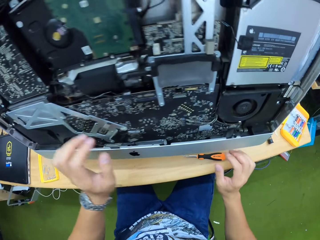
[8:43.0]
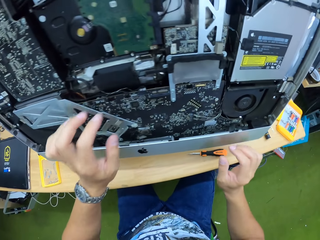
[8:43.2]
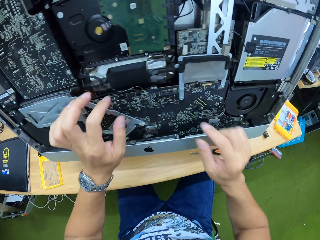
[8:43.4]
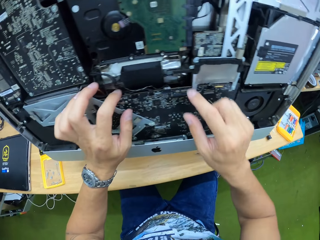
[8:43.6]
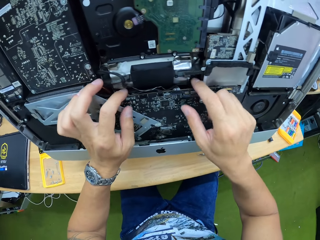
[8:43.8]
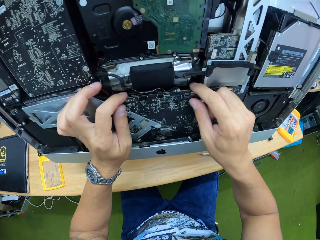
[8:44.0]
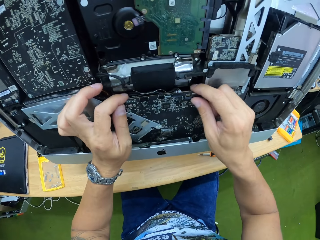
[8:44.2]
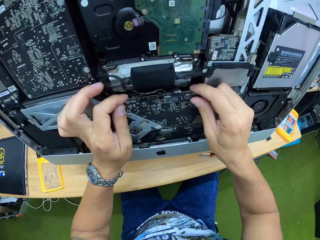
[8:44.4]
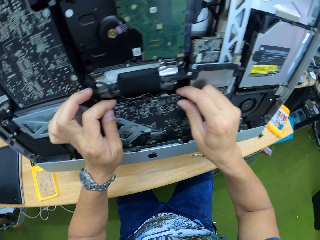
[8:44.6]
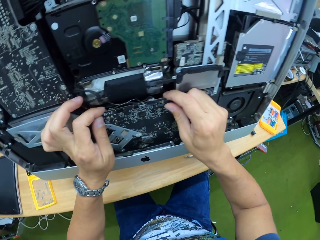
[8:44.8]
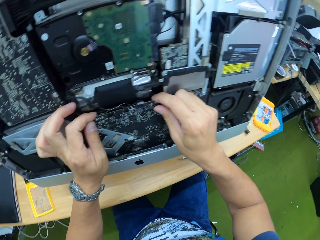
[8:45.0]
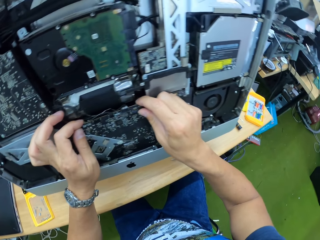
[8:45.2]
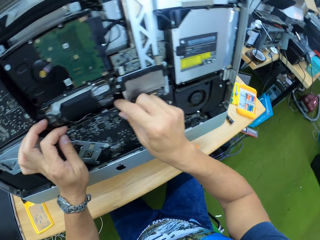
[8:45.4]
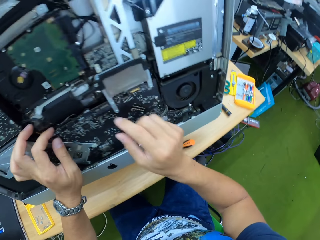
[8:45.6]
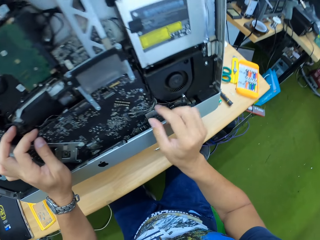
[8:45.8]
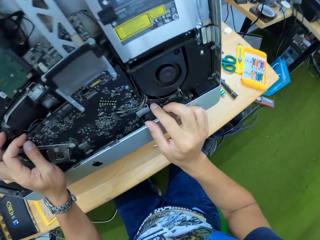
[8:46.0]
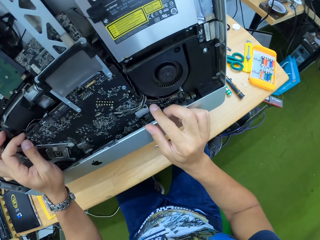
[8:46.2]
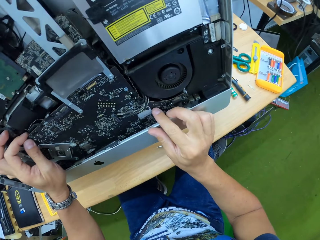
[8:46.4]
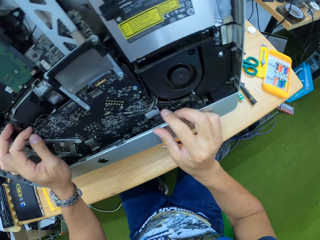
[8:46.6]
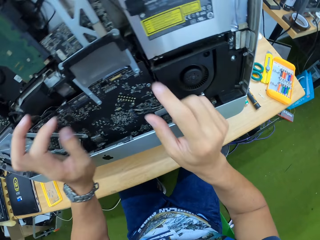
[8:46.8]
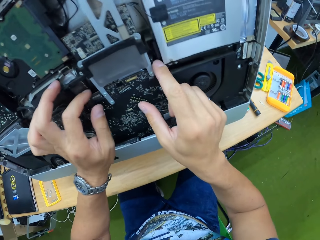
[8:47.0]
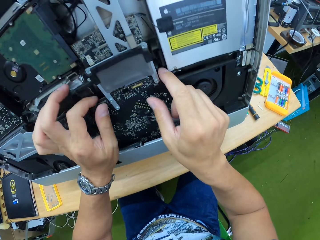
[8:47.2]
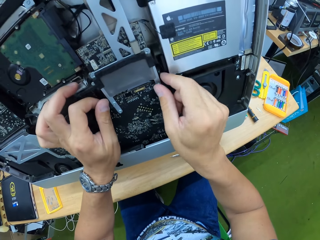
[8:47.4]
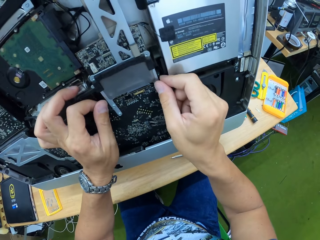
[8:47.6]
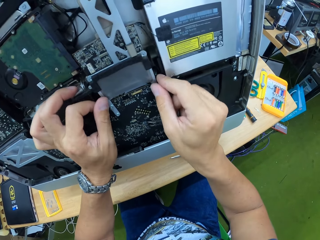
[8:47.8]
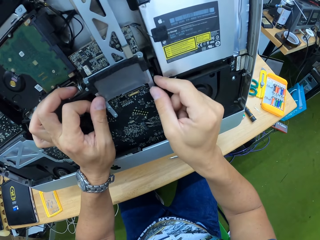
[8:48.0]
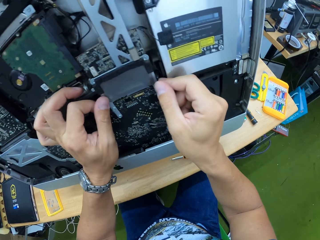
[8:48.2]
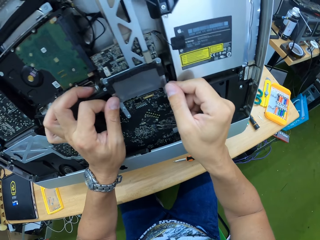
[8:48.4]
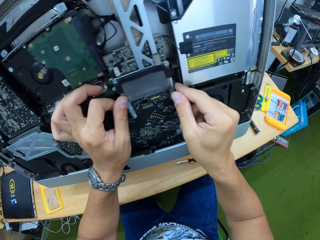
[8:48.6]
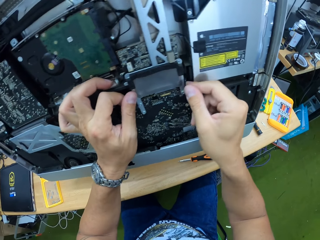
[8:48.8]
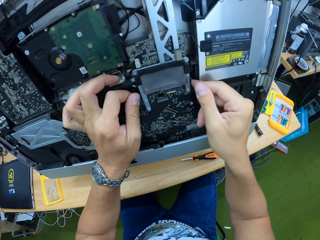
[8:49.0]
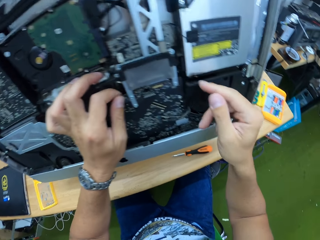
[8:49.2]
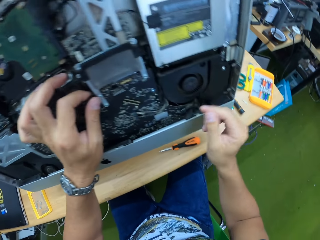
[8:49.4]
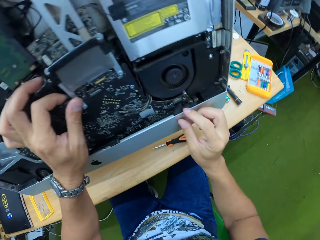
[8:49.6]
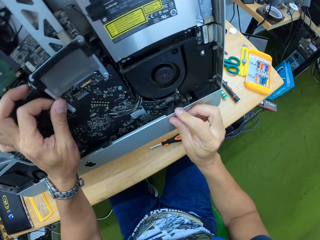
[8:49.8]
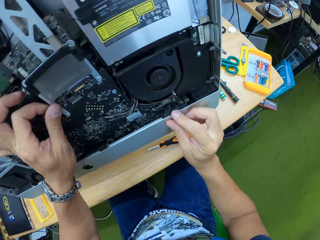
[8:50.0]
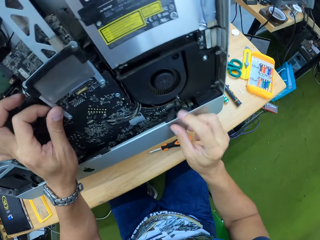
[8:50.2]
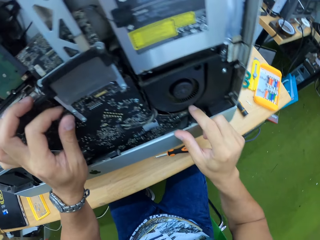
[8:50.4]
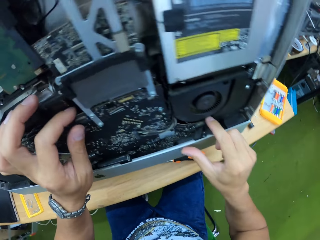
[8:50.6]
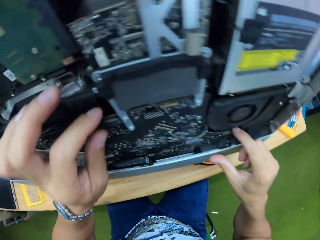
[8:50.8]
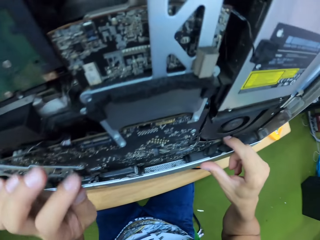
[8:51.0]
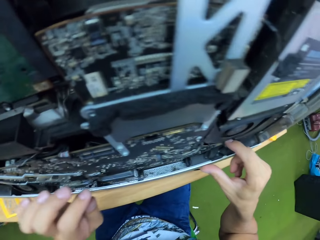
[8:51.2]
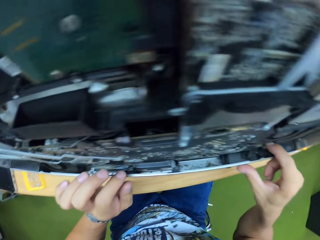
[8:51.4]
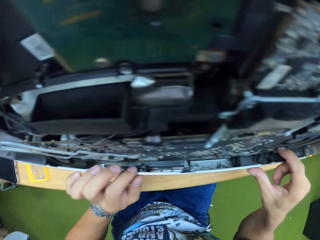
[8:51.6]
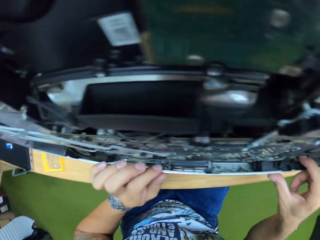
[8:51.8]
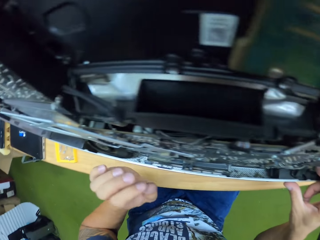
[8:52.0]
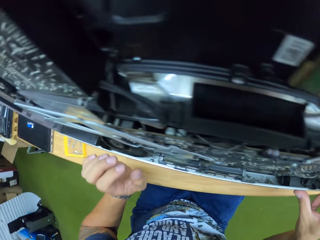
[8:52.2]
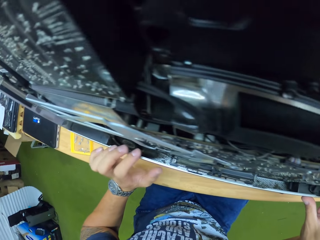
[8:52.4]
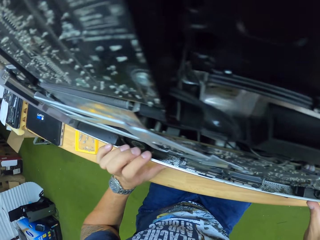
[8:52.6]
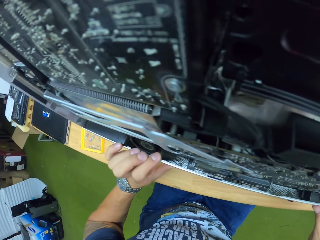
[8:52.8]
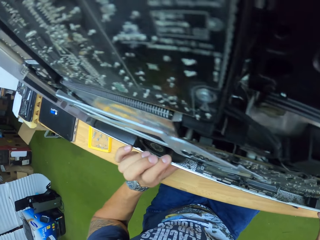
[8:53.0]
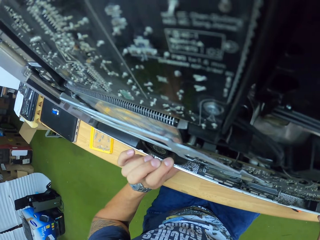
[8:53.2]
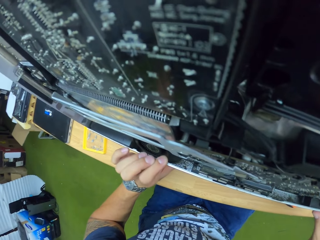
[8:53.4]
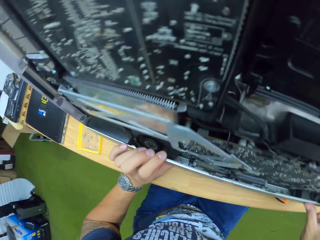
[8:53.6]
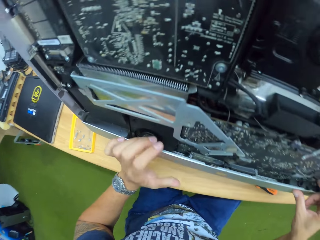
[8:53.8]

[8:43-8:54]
The camera wearer touches the computer component with the left hand. They hold the motherboard with both hands. They touch the computer component with the right hand index finger. They touch the computer component with the left hand. They look at the computer motherboard.

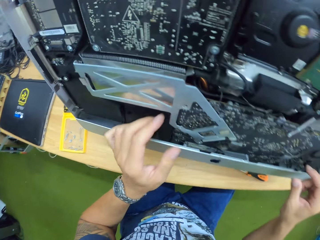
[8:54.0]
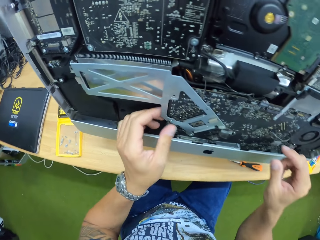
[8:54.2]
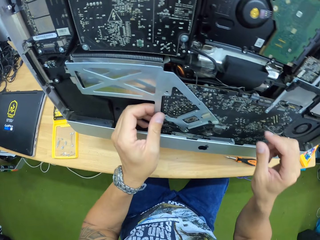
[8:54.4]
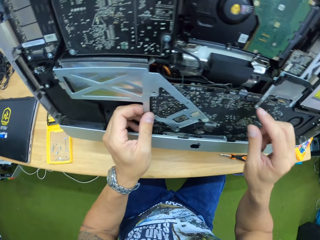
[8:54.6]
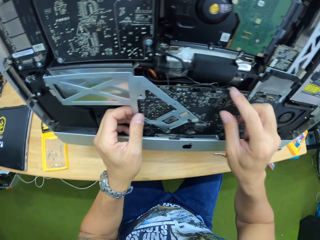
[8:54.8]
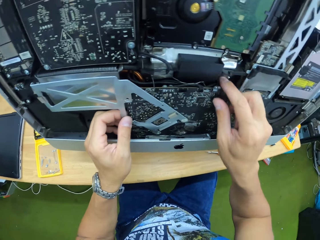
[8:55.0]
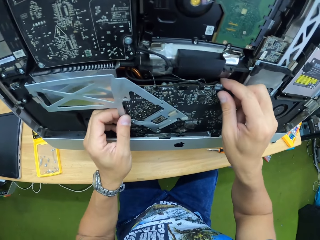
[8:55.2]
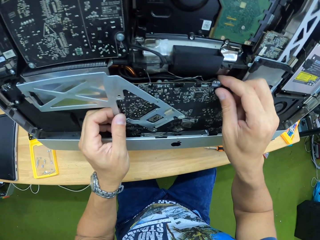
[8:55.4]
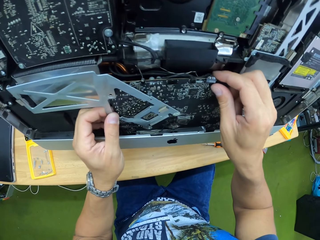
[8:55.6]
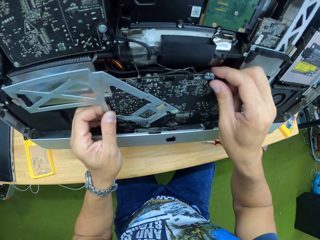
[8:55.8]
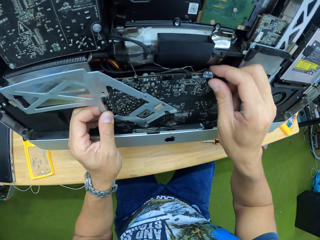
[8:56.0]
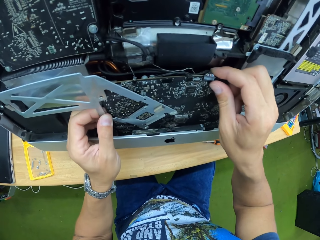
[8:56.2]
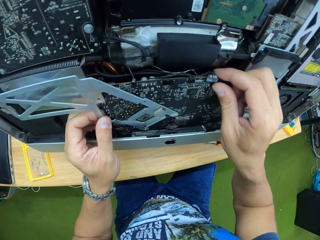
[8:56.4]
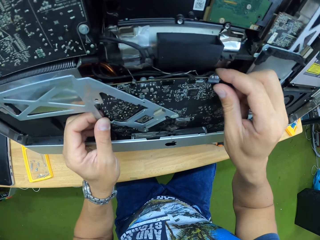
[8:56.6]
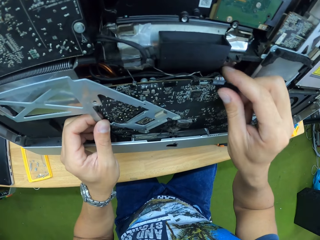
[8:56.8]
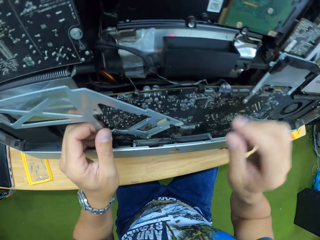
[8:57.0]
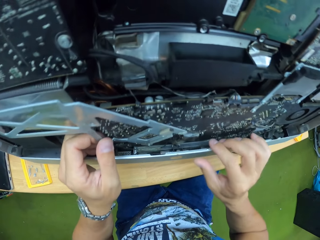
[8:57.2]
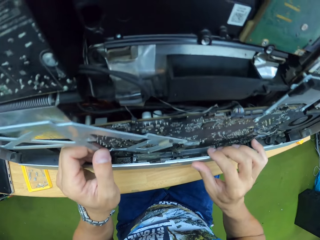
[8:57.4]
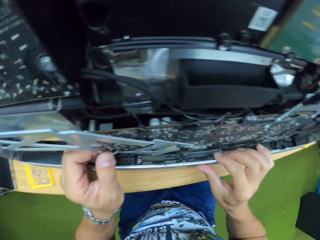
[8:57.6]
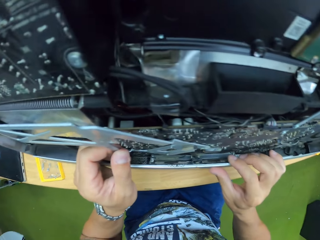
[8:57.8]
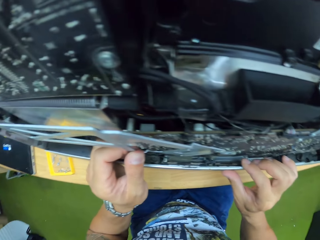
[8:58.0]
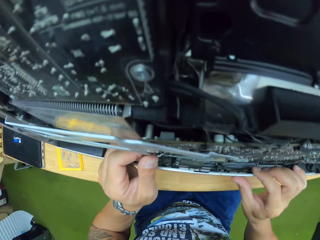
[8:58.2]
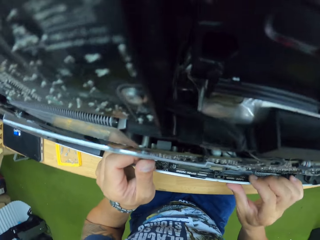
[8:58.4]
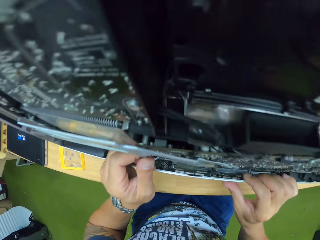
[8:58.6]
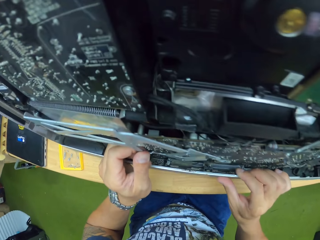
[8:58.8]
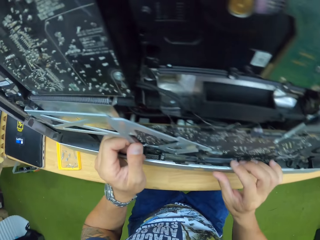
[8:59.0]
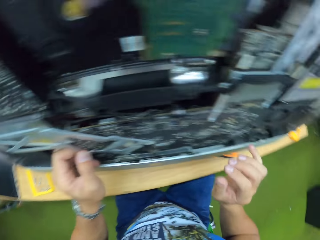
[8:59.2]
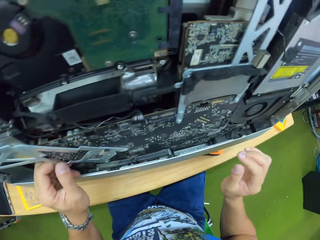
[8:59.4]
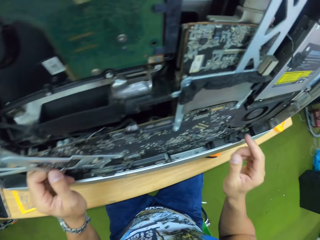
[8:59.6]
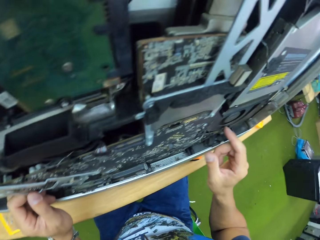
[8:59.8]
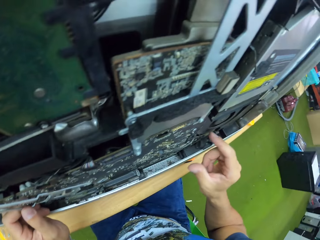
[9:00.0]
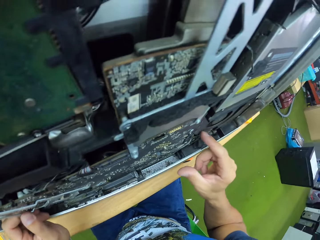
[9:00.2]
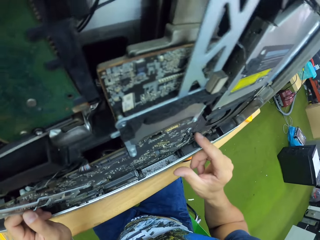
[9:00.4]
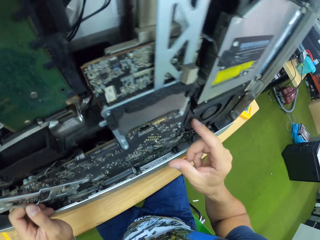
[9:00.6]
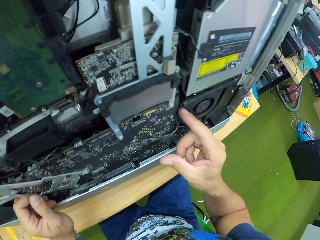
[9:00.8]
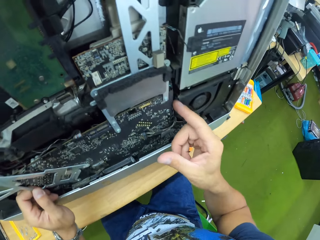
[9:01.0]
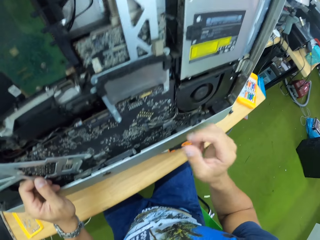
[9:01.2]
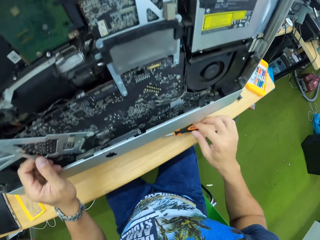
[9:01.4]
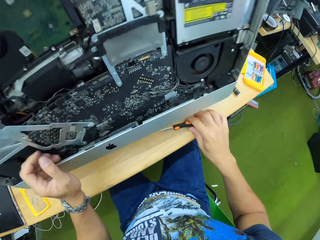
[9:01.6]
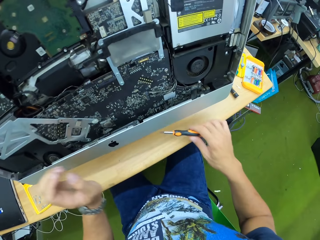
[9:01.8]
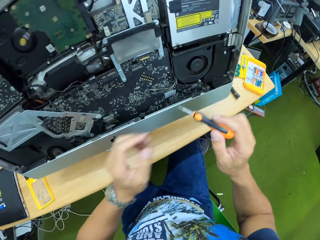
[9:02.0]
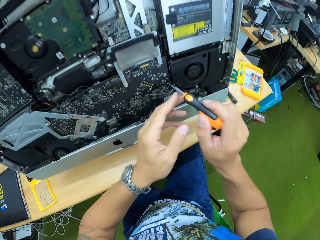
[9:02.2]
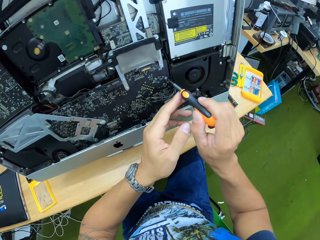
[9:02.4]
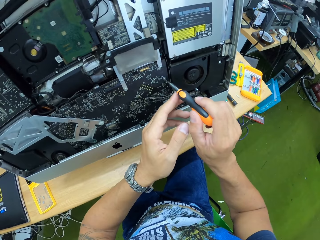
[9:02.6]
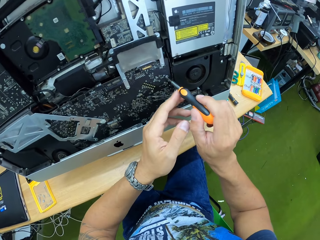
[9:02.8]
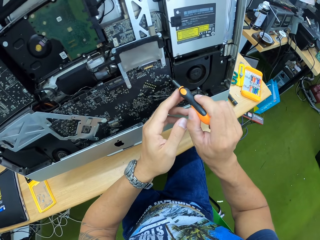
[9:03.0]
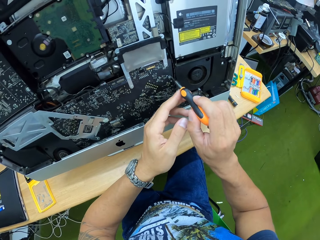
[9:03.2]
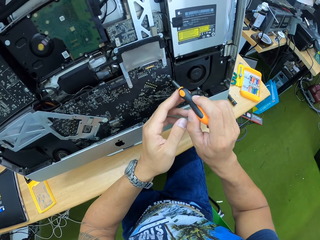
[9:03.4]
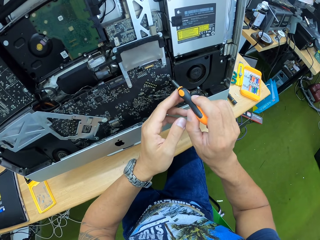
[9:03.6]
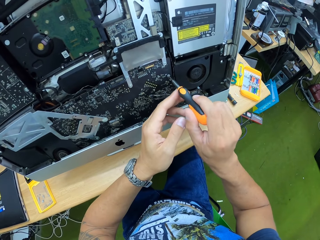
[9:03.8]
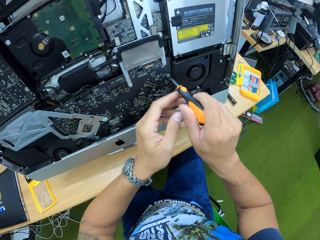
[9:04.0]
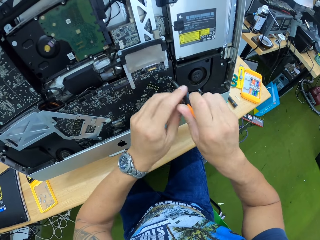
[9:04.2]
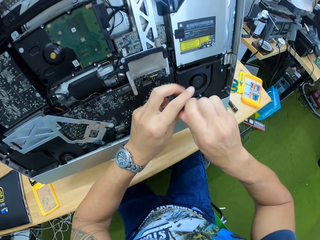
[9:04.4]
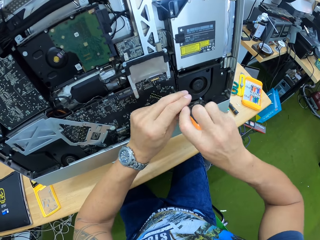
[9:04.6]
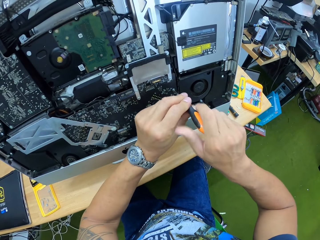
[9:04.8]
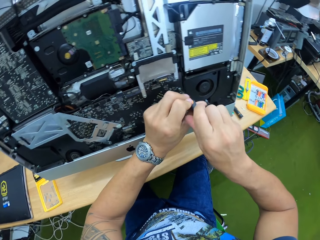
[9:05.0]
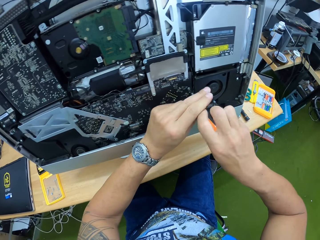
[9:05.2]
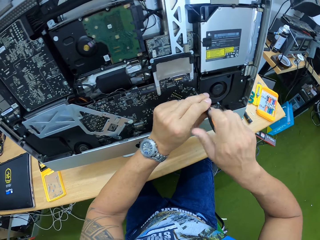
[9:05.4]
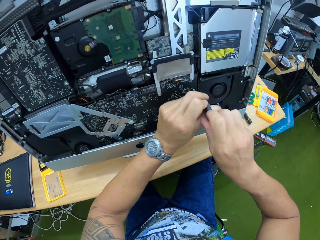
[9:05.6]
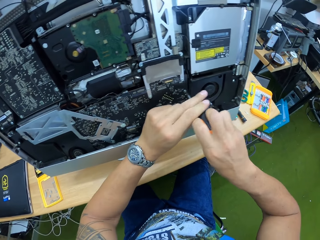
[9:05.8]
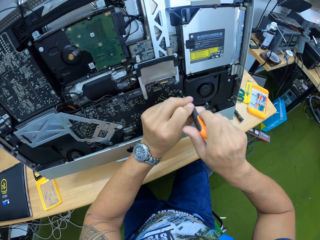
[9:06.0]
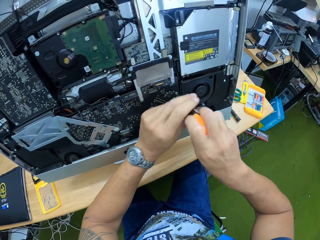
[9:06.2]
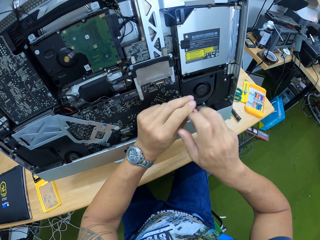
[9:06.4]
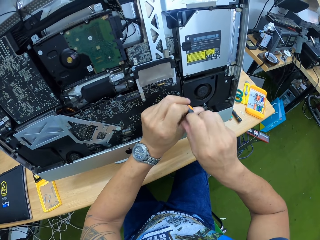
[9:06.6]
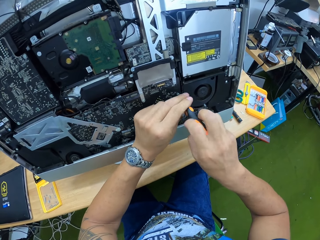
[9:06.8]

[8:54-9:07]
The camera wearer touches a computer component with the left hand. He touches the computer component with the right hand. He looks at the computer motherboard. He touches the computer component with the right hand index finger. He picks the orange screwdriver with the right hand from the table. He unscrews the part of the board in the monitor with the screwdriver in his right hand. He holds the screwdriver with both hands.
